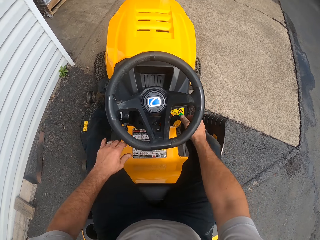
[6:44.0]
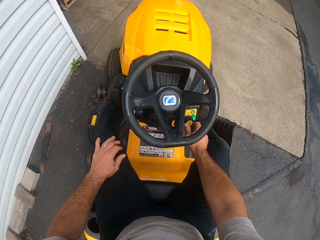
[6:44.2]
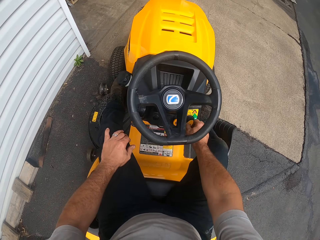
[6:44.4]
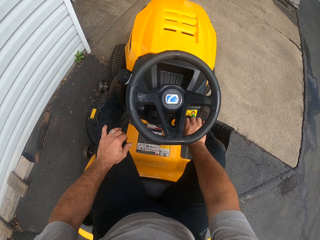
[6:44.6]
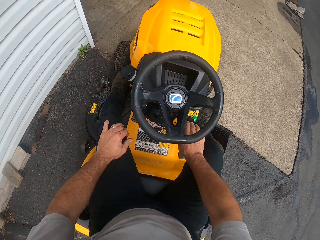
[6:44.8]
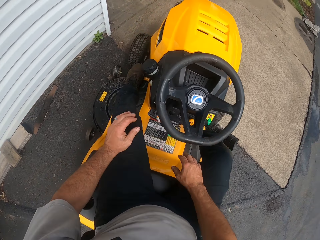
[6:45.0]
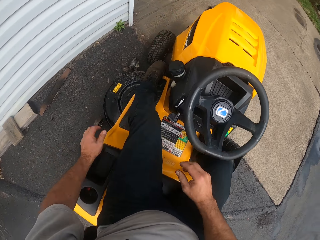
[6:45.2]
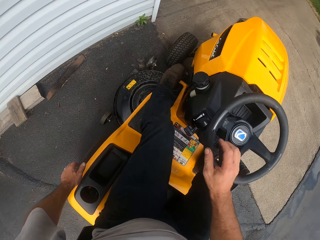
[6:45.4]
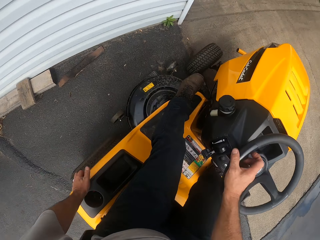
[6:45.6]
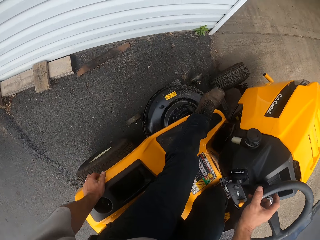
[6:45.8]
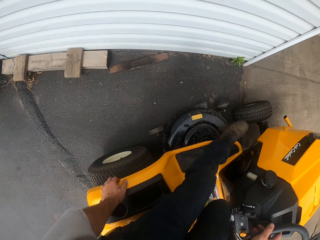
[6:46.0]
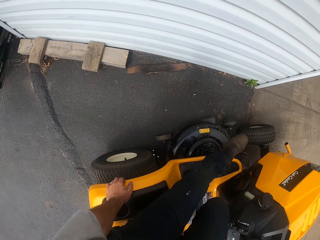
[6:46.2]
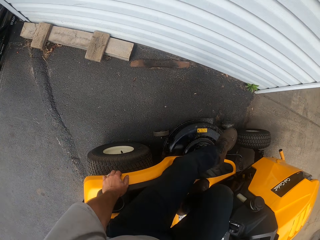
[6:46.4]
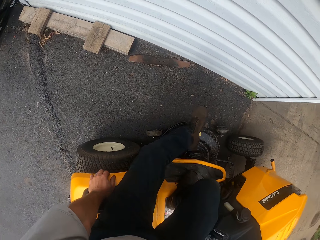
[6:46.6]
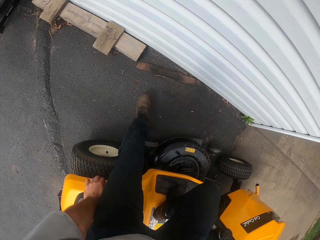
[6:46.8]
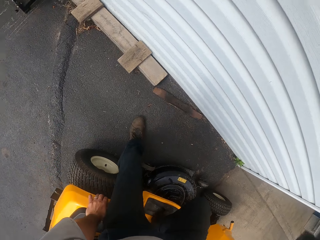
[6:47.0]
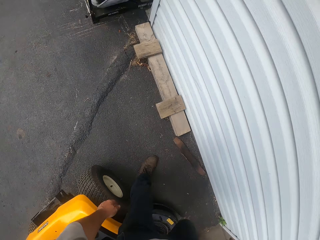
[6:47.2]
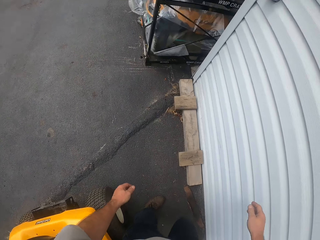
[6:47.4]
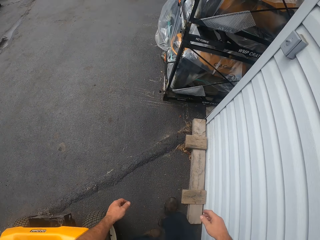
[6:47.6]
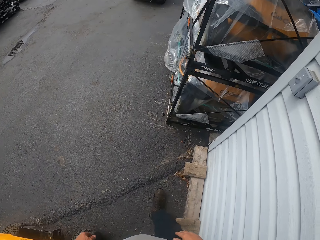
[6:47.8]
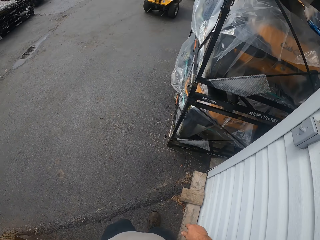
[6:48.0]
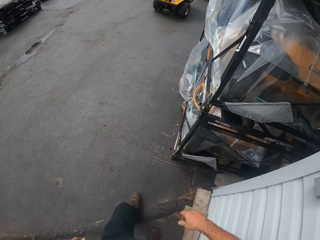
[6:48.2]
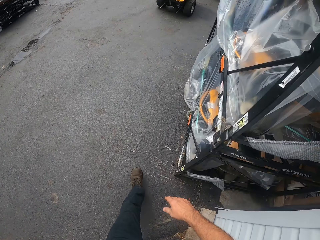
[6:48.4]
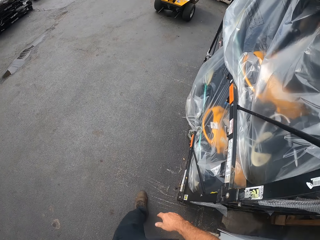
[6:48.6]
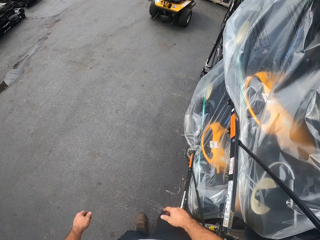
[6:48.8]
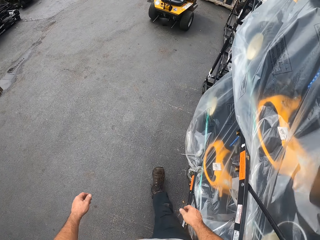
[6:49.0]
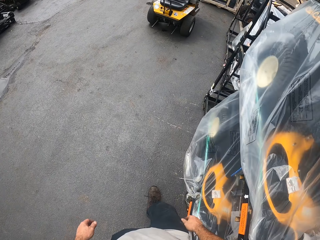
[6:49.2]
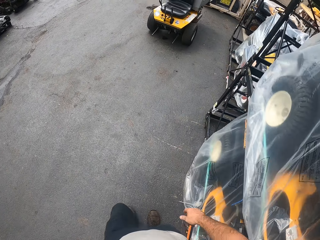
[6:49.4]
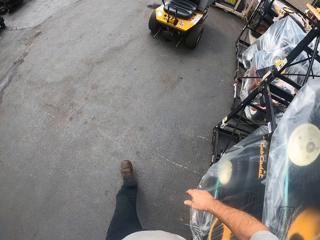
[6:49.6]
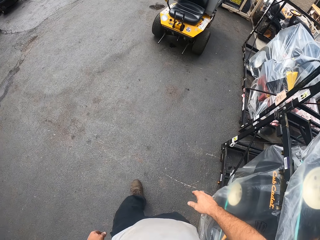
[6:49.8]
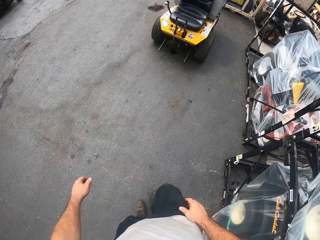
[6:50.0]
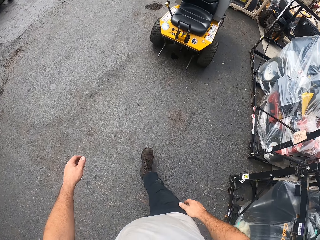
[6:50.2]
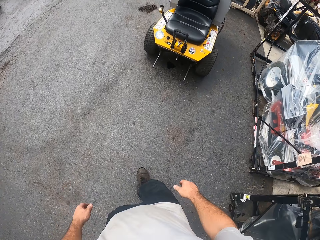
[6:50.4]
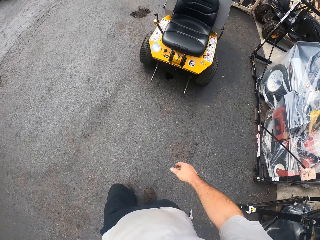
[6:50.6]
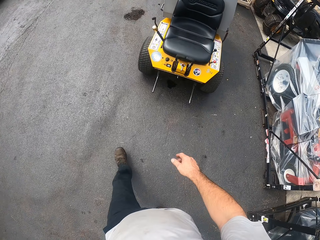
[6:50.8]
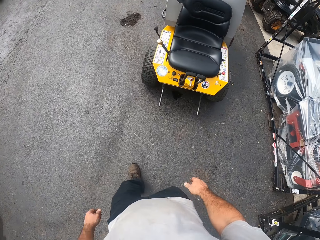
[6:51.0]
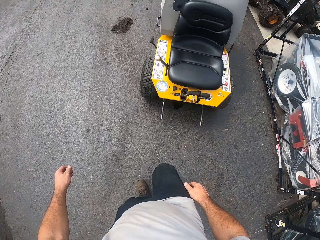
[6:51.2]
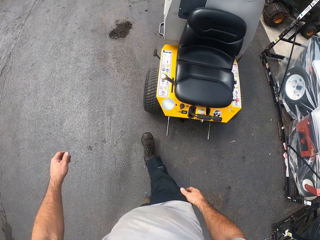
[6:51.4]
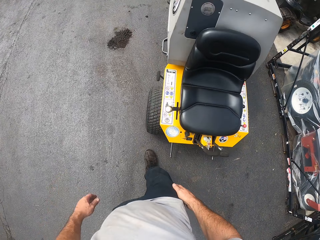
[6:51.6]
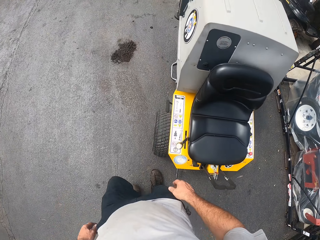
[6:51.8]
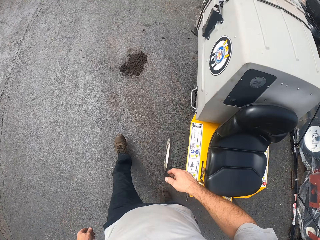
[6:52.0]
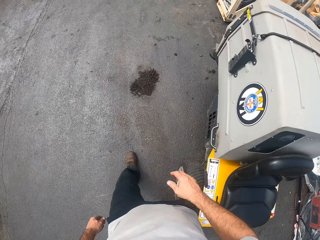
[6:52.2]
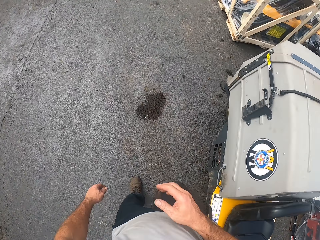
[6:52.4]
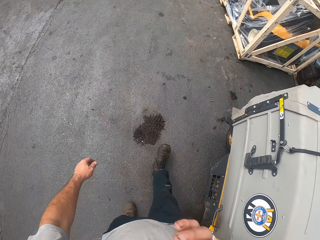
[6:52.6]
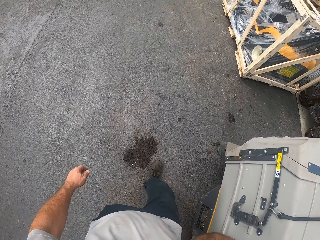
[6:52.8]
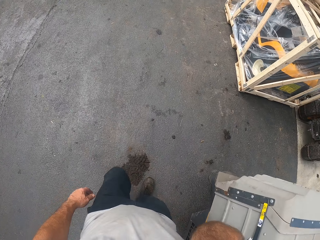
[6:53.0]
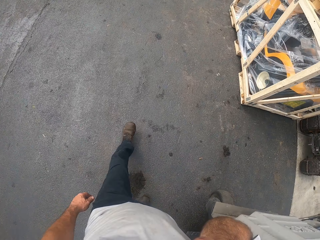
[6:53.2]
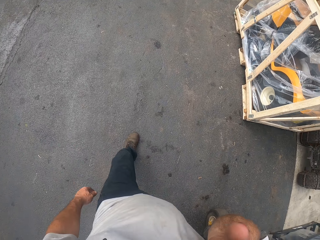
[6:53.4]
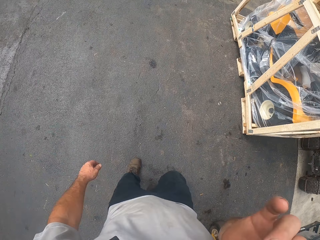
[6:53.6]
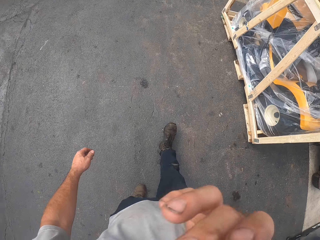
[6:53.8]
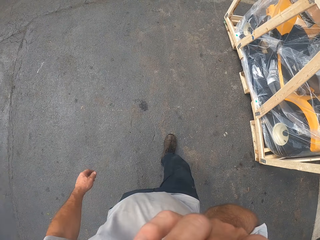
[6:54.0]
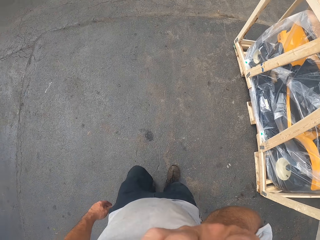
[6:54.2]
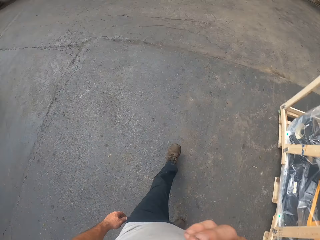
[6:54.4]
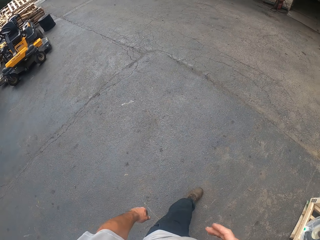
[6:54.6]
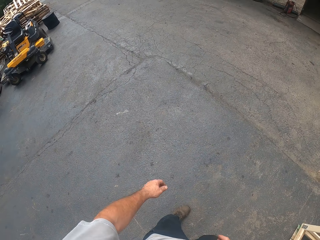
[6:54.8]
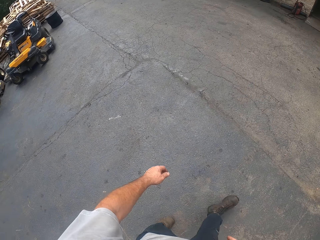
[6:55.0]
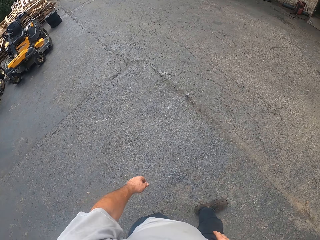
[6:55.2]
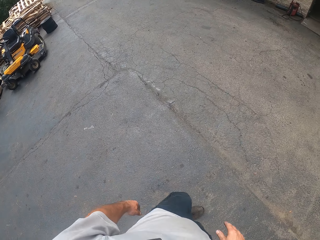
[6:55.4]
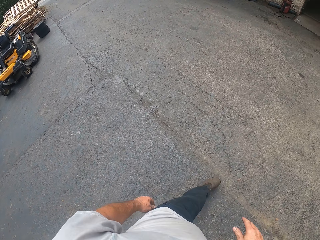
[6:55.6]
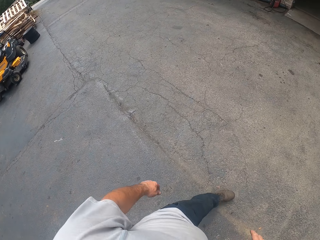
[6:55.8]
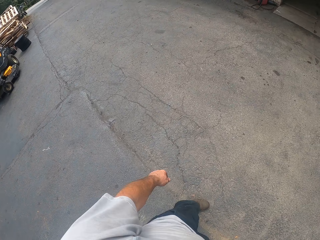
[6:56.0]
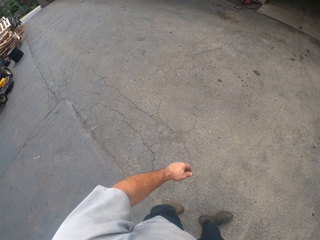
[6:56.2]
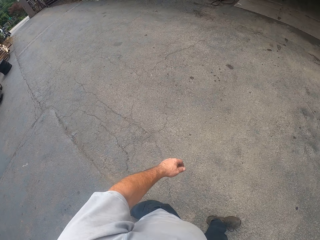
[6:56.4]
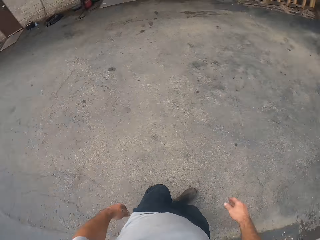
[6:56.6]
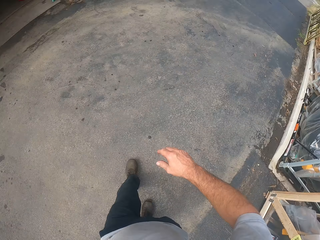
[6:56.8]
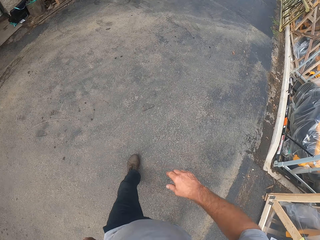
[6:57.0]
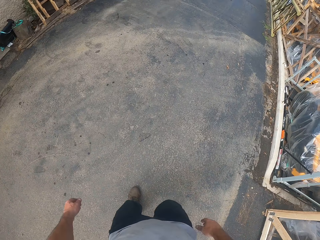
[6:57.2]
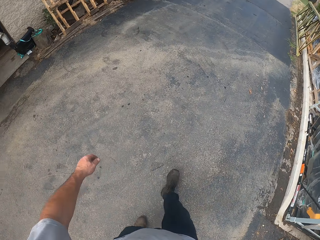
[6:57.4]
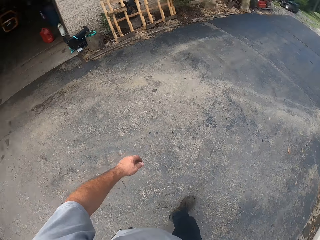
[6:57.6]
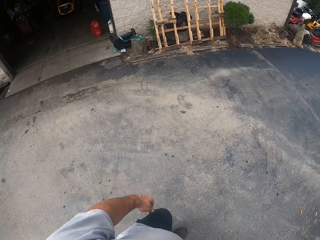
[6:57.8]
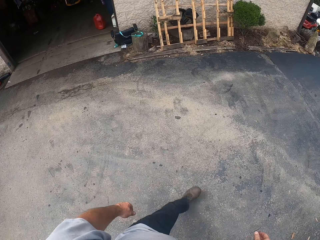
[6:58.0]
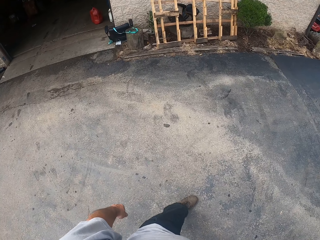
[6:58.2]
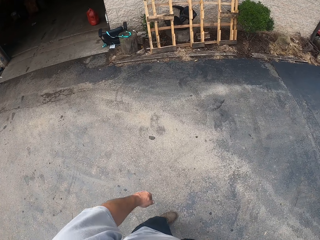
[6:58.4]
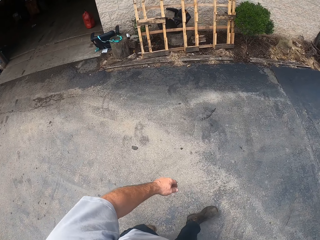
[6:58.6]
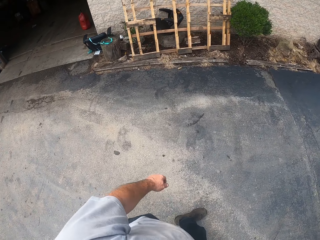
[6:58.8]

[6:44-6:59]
The camera wearer switches off the lawn mower. He comes down from the lawn mower. He walks to the other side. He touches his face with his right hand. He moves a hand towards the face. He moves a hand away from the face.

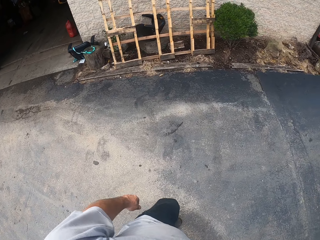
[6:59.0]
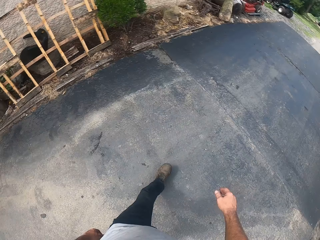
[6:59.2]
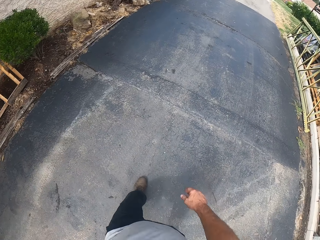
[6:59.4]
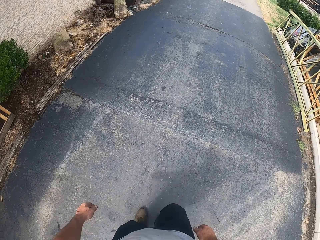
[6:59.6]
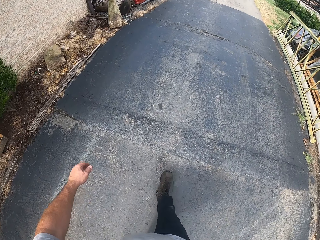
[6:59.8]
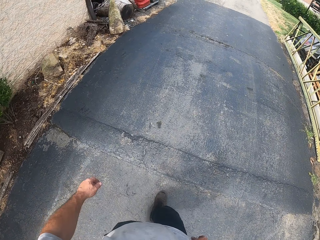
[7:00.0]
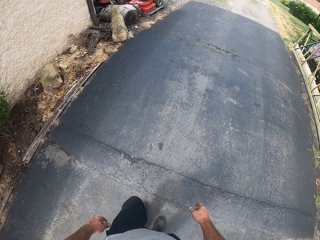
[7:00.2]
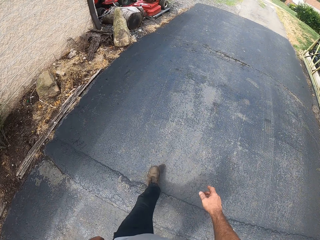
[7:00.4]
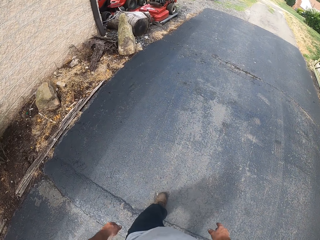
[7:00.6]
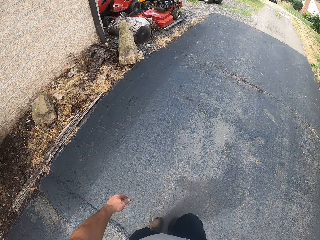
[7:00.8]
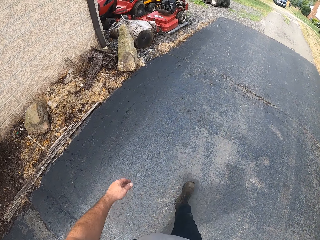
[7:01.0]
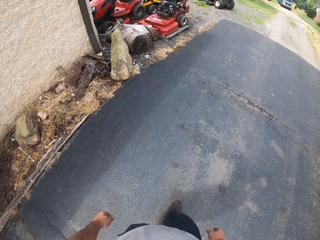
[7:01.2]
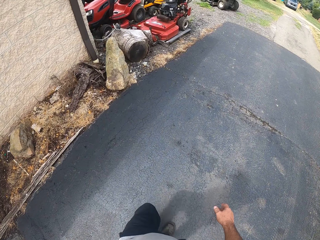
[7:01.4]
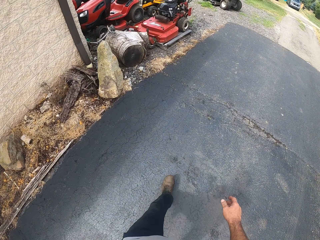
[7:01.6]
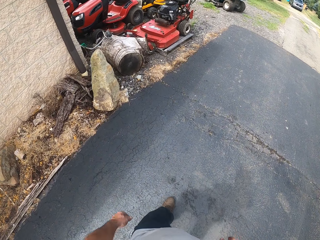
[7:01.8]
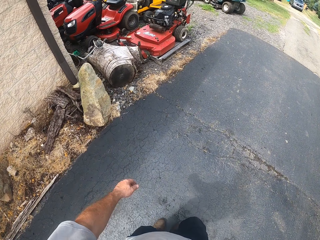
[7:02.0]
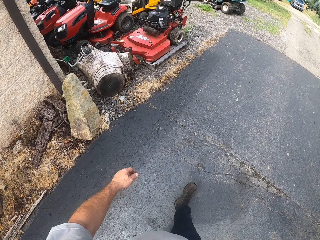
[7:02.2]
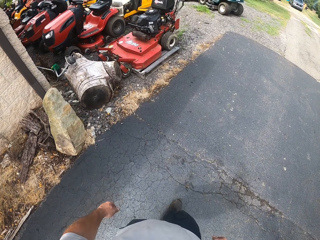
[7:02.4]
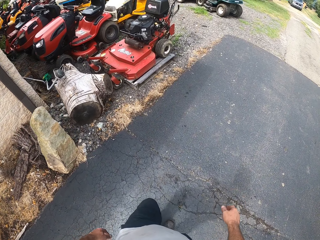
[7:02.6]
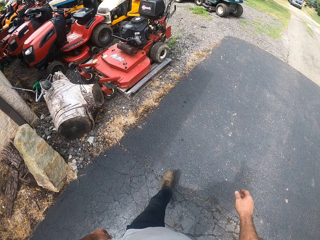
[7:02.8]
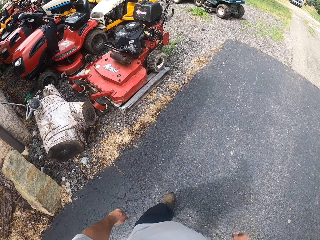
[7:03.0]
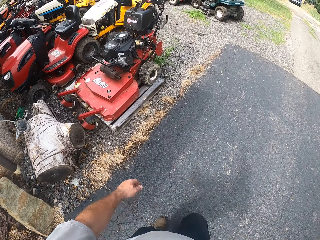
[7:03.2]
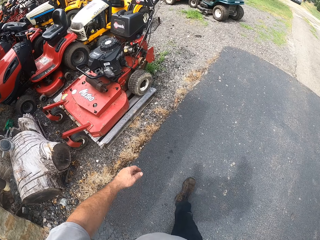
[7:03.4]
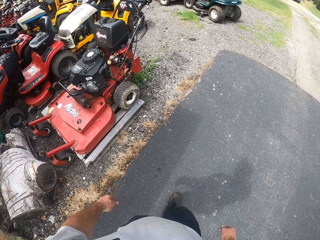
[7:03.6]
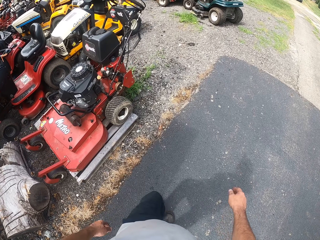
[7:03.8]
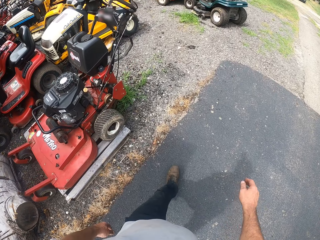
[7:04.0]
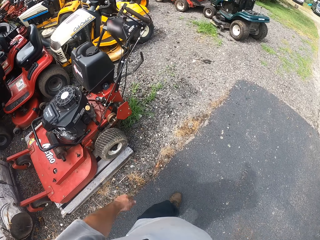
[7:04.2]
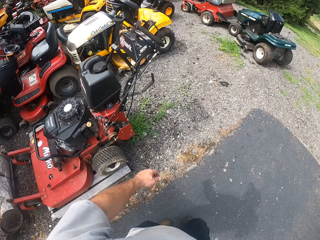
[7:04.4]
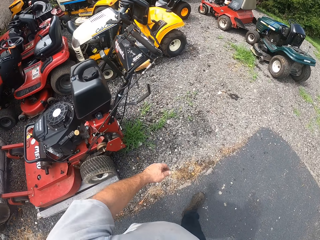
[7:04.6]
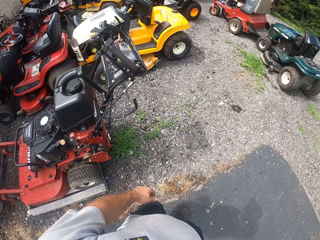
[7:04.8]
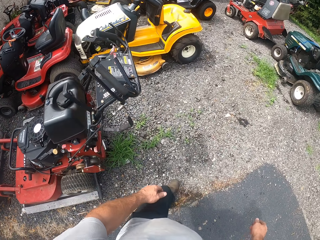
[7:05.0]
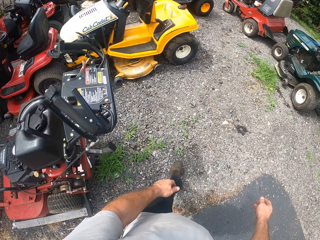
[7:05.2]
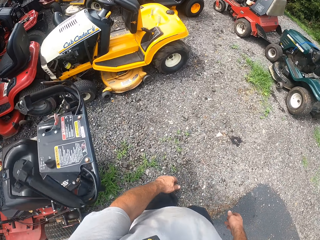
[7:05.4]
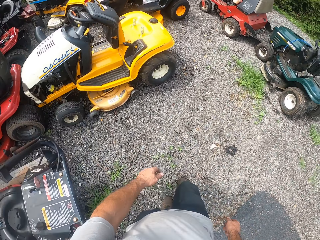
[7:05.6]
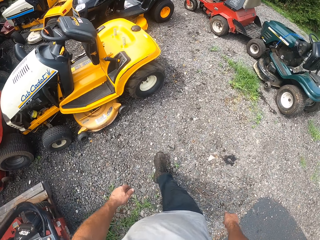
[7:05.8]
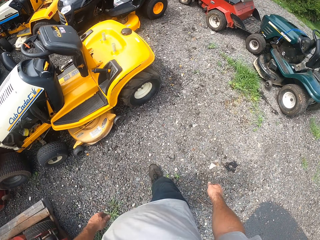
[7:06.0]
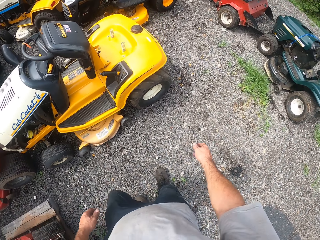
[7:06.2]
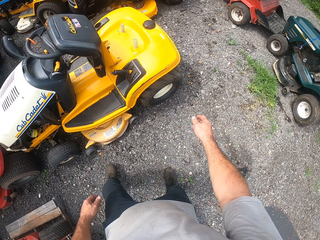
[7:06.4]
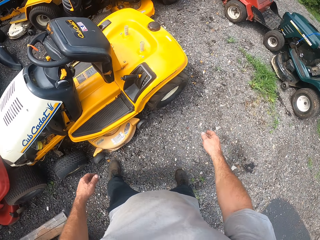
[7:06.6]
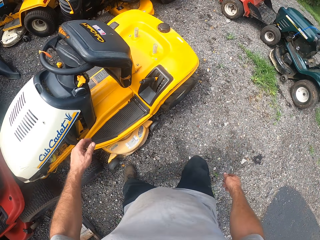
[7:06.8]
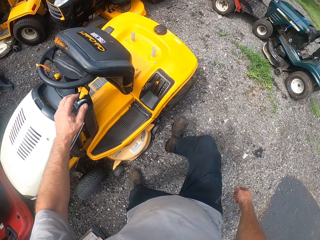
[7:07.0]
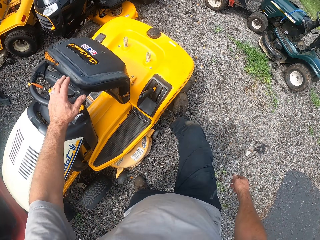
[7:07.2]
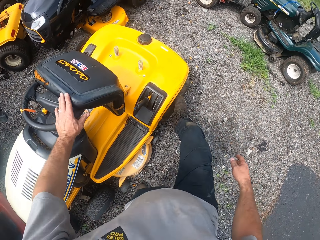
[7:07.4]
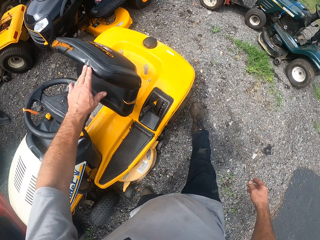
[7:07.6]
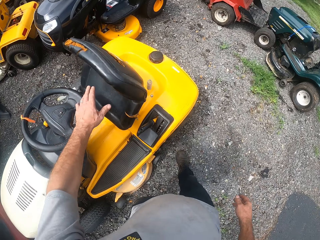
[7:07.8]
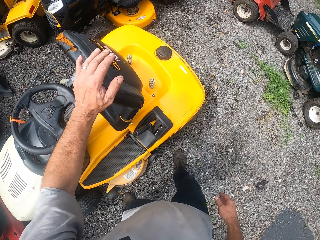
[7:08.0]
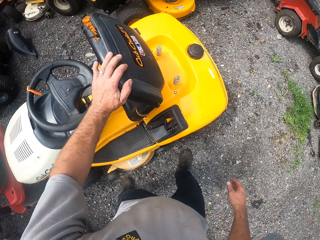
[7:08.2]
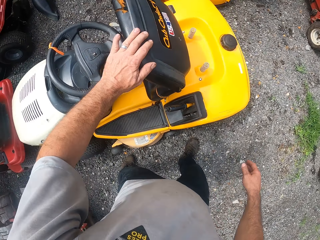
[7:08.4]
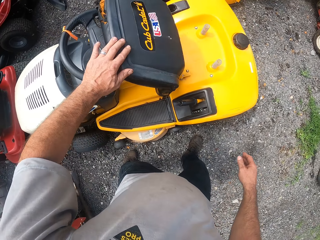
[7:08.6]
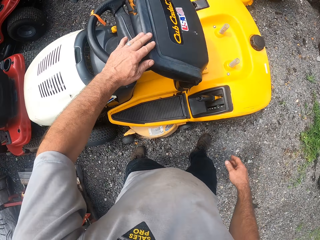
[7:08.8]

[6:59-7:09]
The camera wearer touches a lawn tractor. He moves a seat of another lawn mower with his left hand. He steps on the lawn tractor tyre. He holds the lawn tractor seat.
